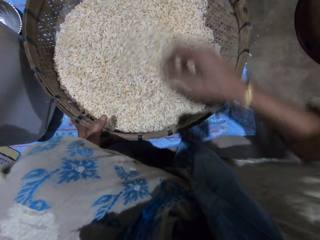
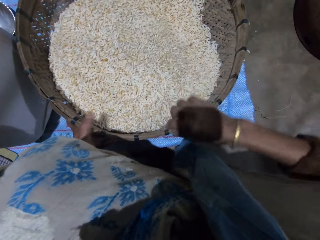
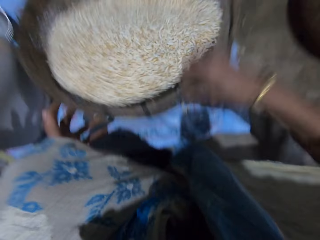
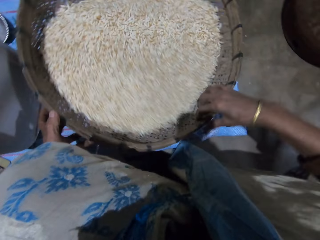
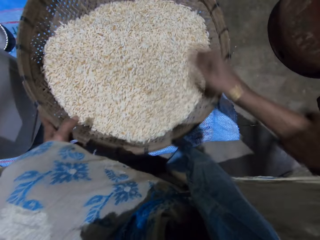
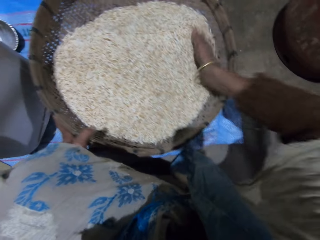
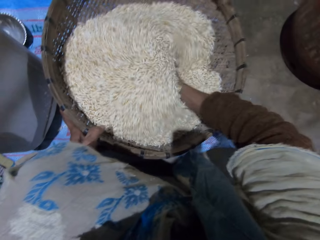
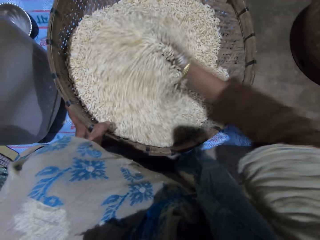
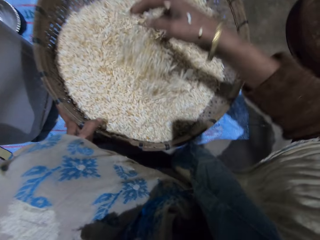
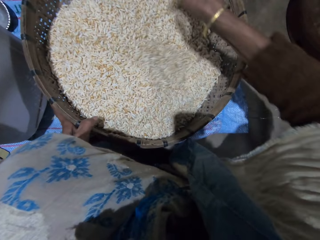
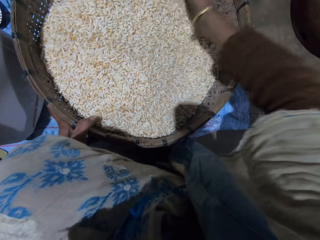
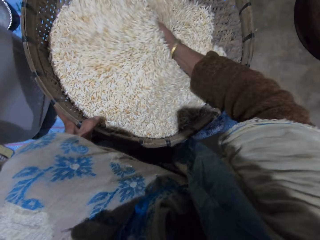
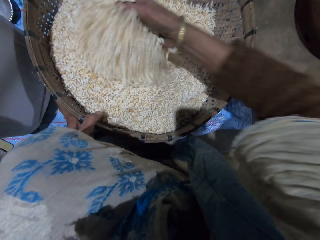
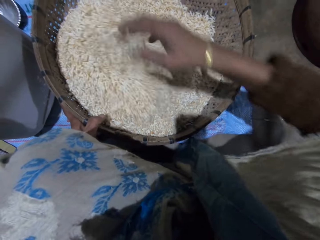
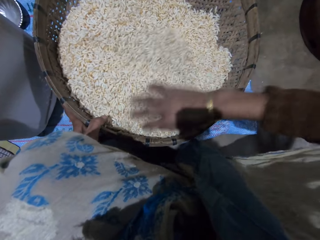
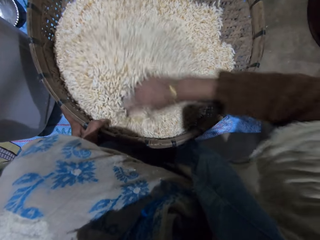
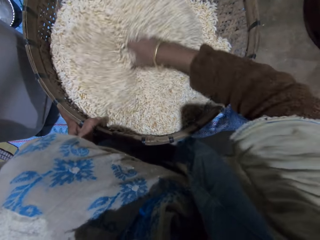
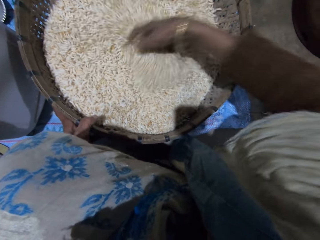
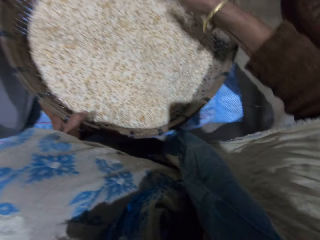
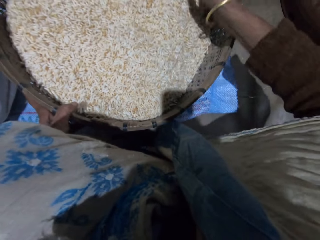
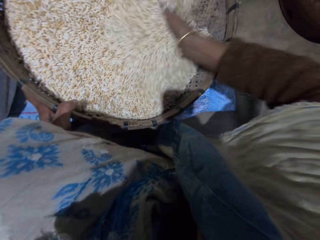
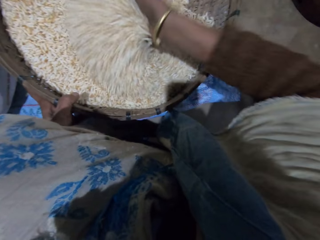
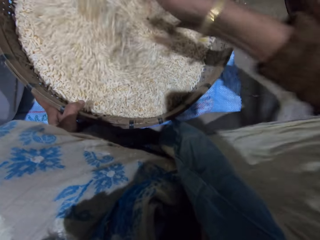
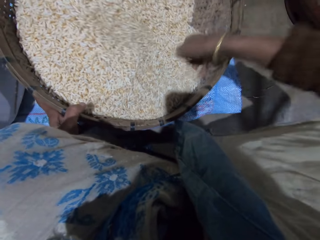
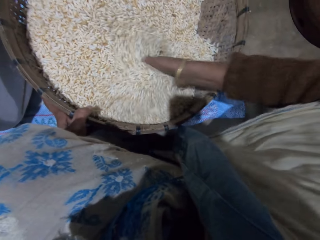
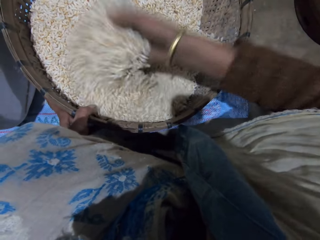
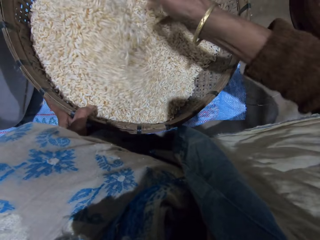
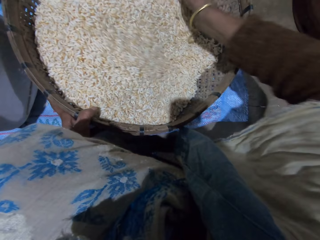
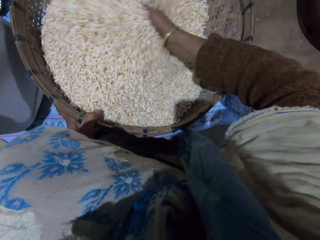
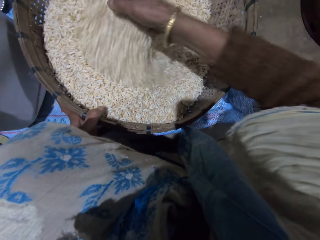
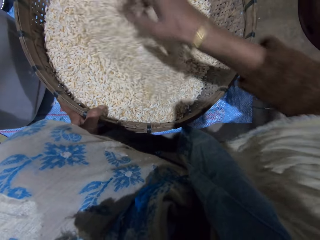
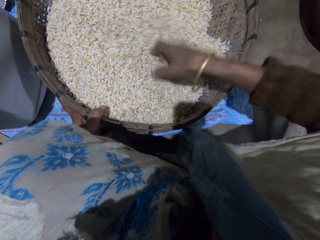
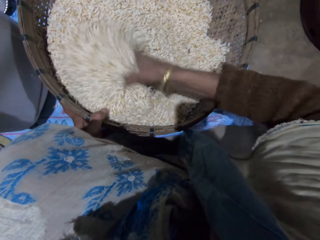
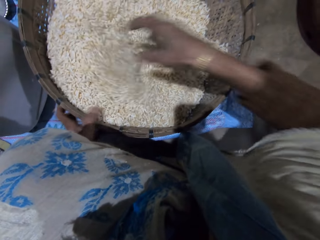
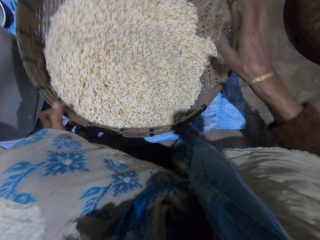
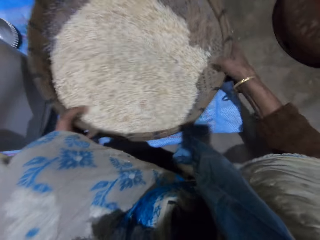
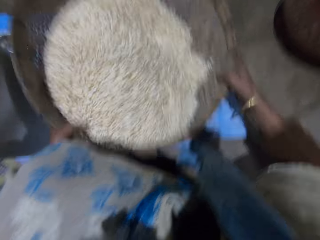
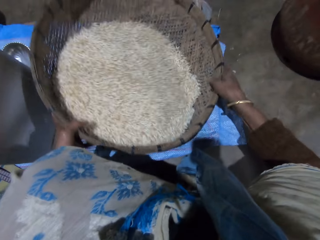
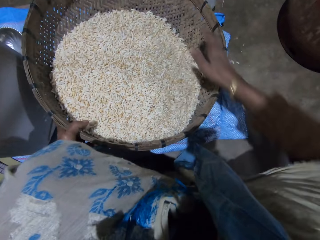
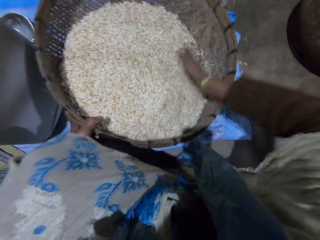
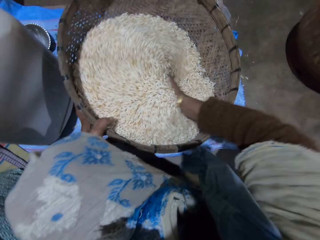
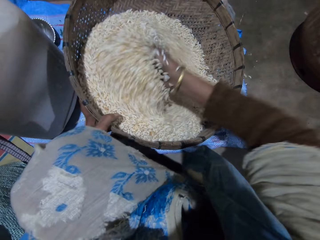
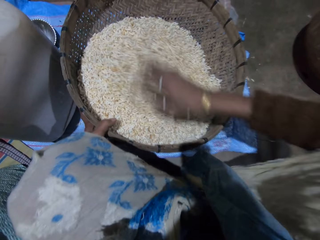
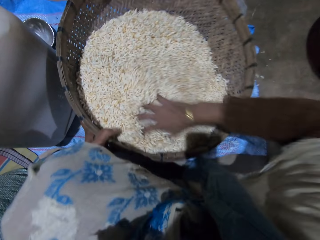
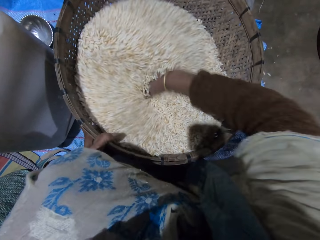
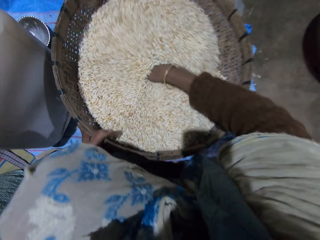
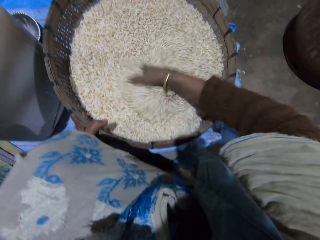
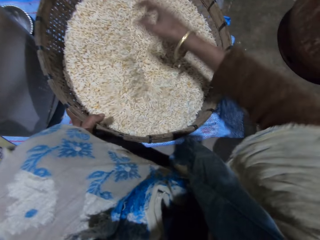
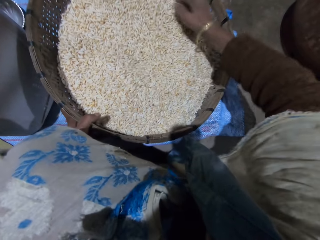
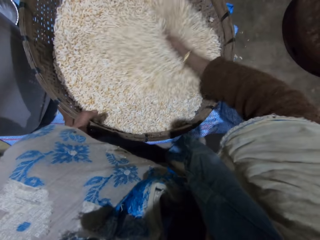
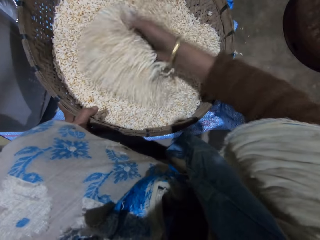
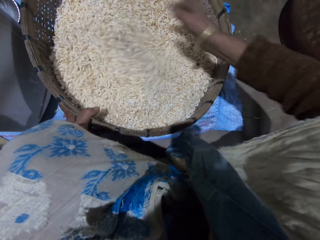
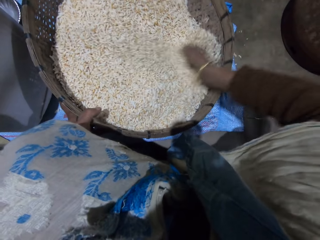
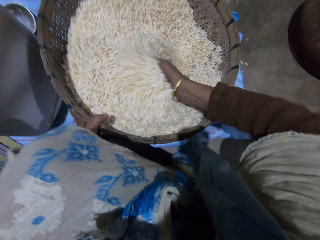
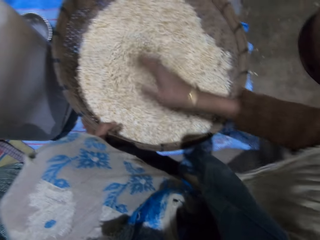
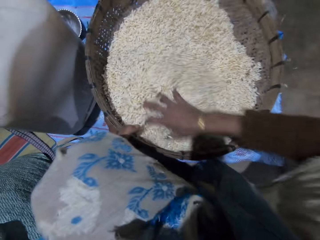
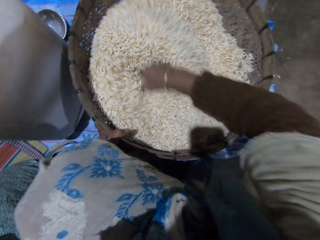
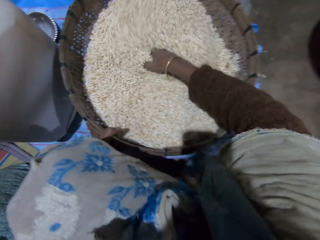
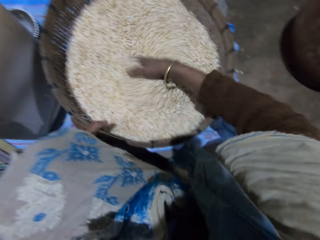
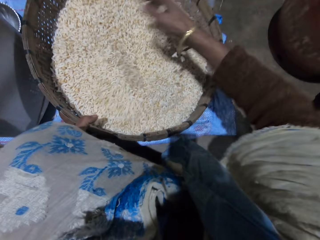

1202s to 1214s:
The camera wearer shakes the basket with her right hand. She adjusts the winnowing basket. She mixes grains in the basket with her right hand. She winnows the rice. She shakes the basket with her left hand. She mixes the grains in the basket with her right hand.

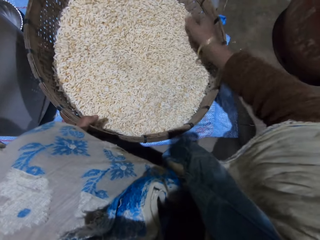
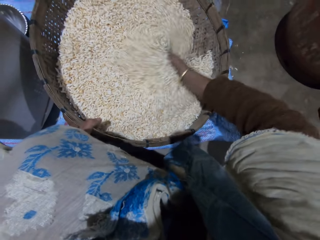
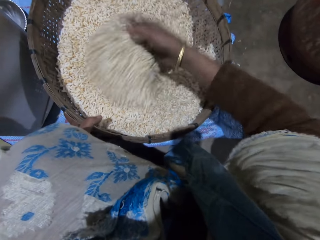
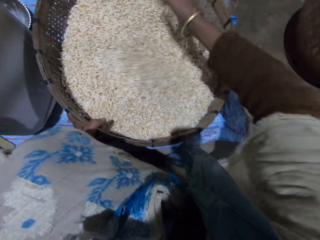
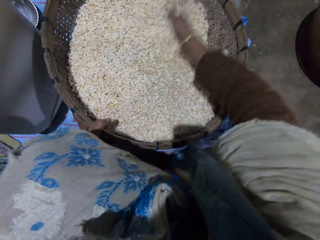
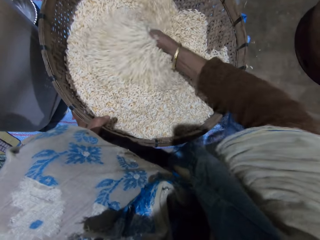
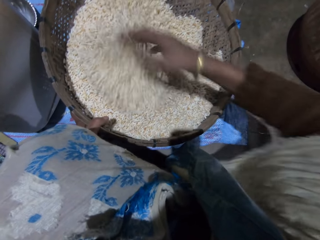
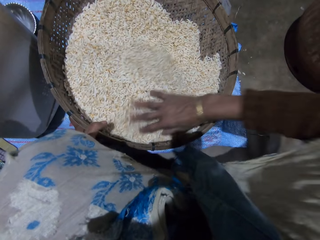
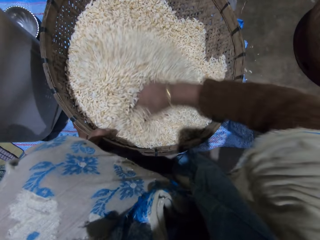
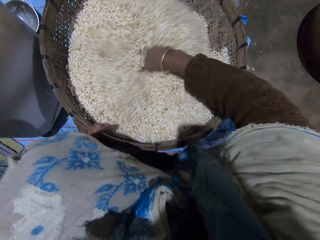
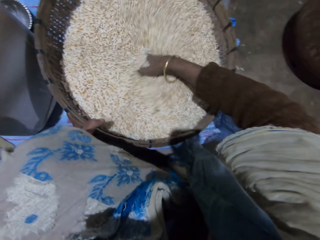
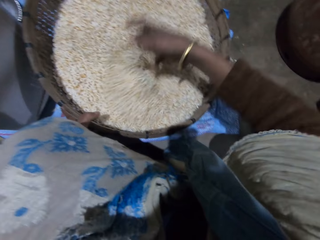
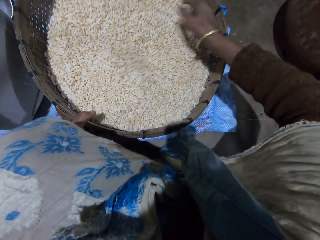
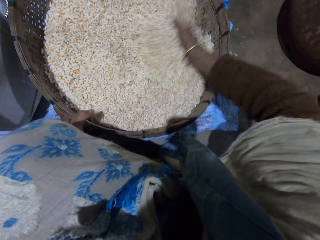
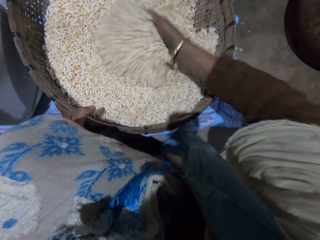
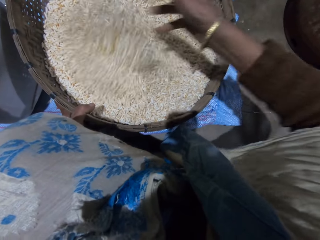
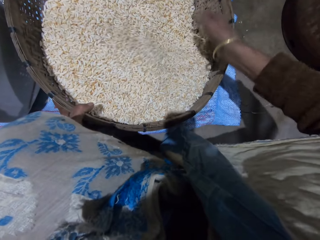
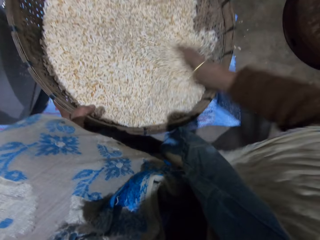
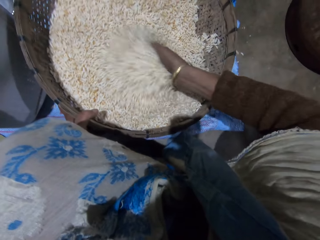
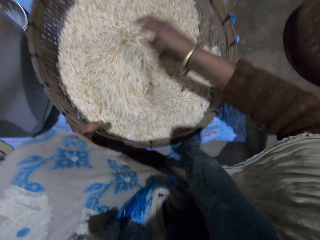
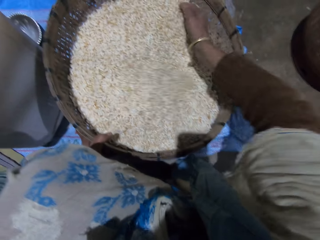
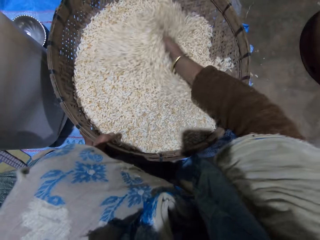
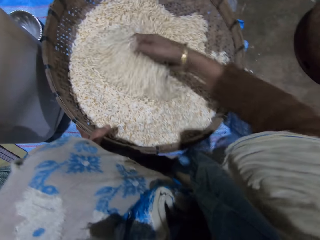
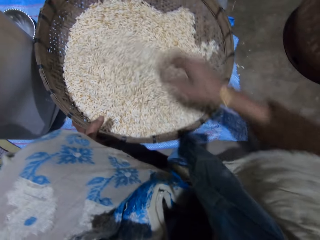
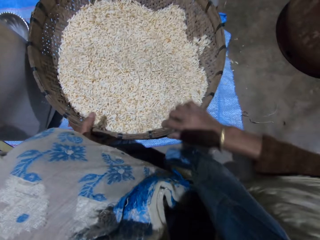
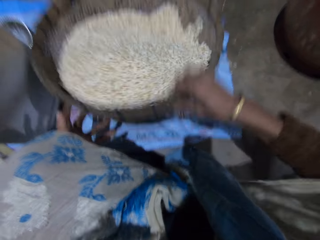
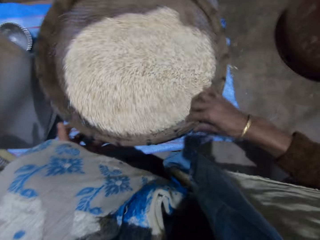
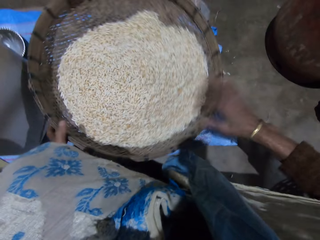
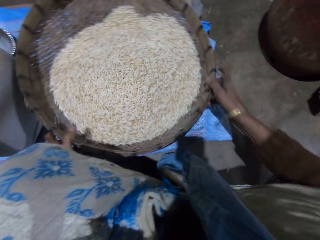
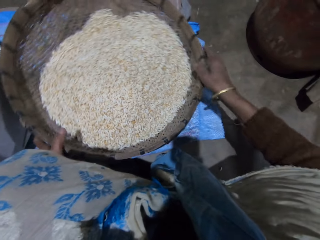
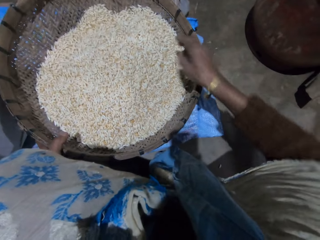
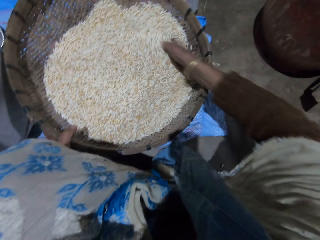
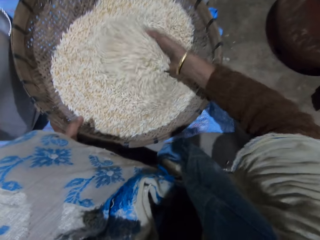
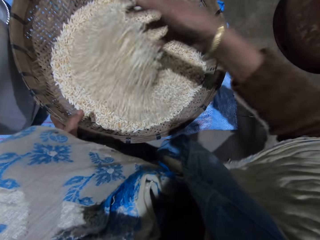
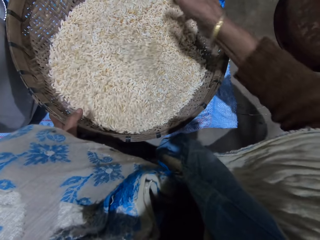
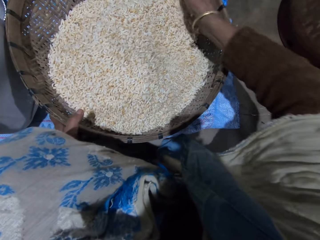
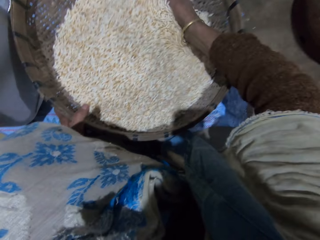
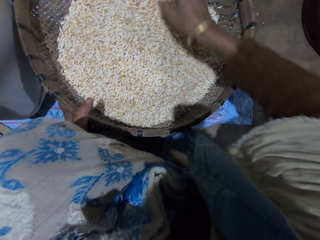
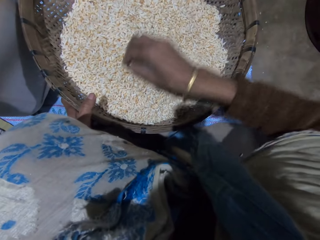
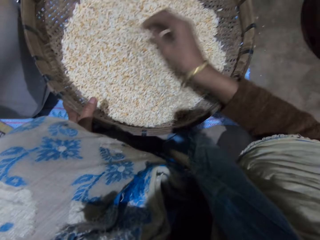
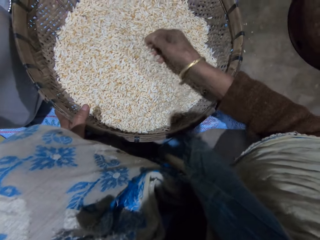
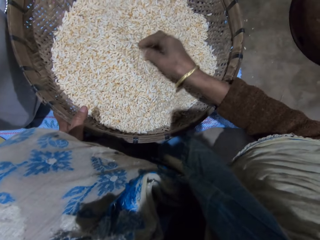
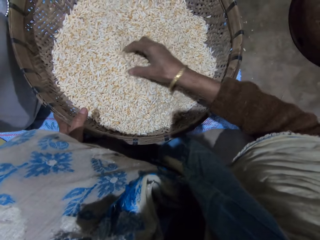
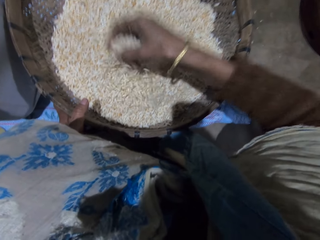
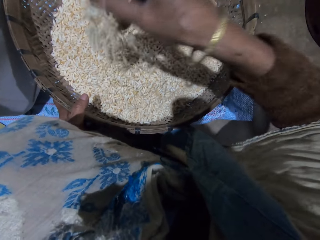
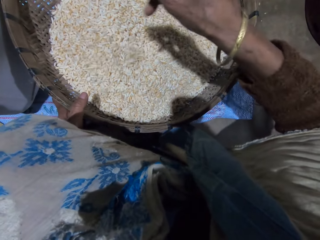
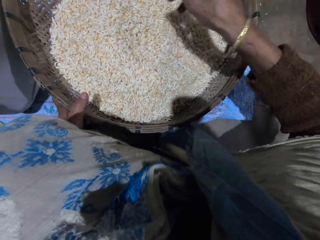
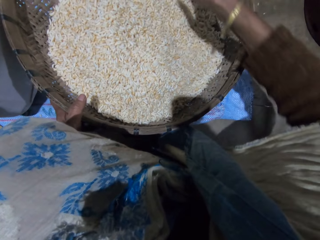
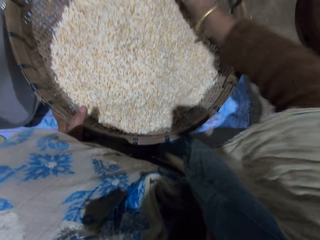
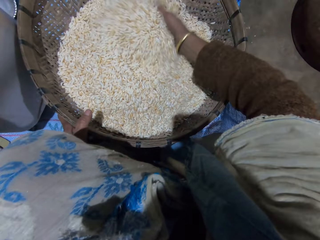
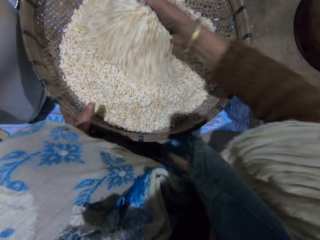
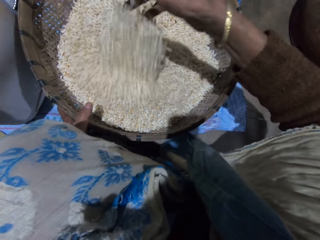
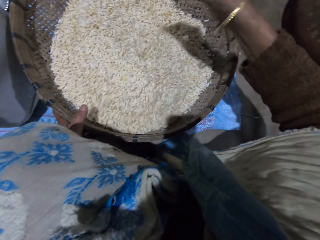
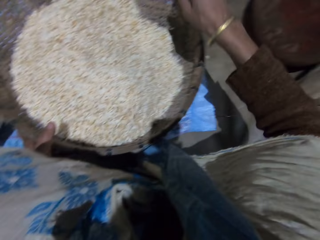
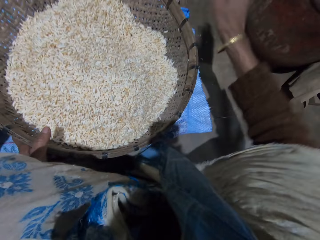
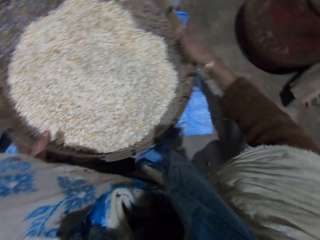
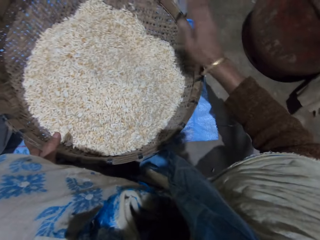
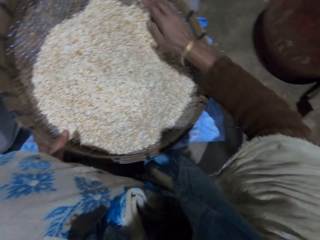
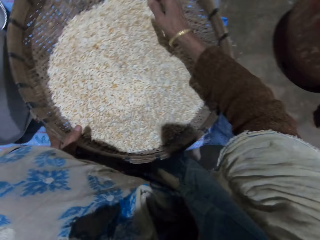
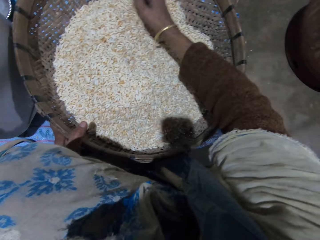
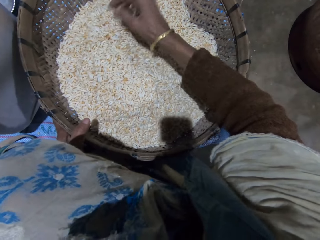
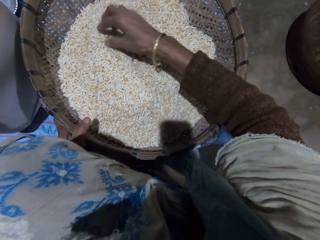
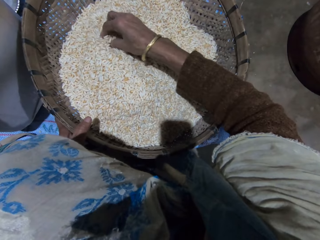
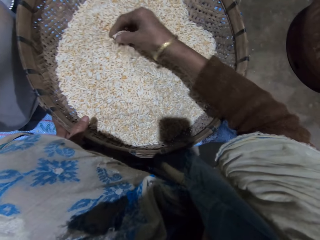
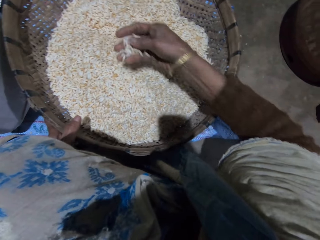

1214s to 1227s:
The camera wearer shakes the basket with her right hand. She adjusts the winnowing basket. She mixes grains in the basket with her right hand. She hits the basket with her right hand. She picks the grains from the basket with her right hand.
